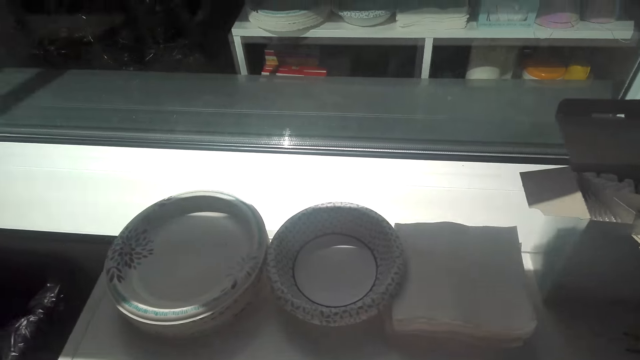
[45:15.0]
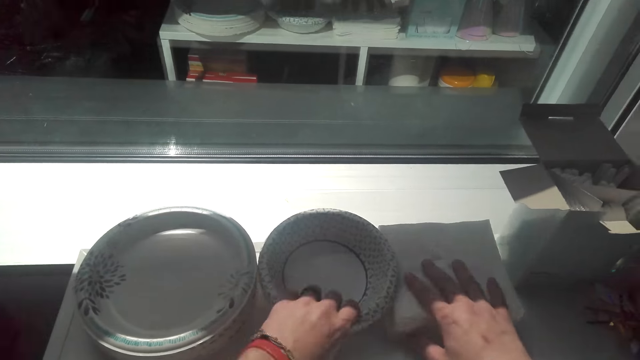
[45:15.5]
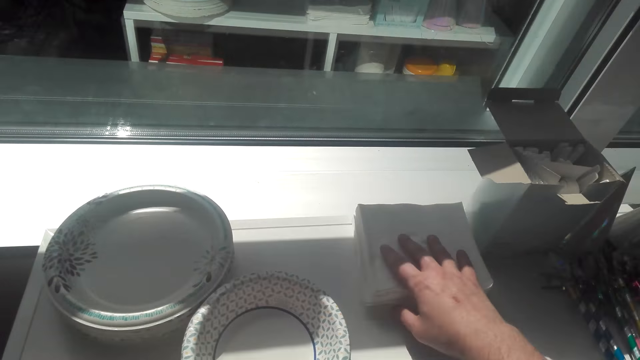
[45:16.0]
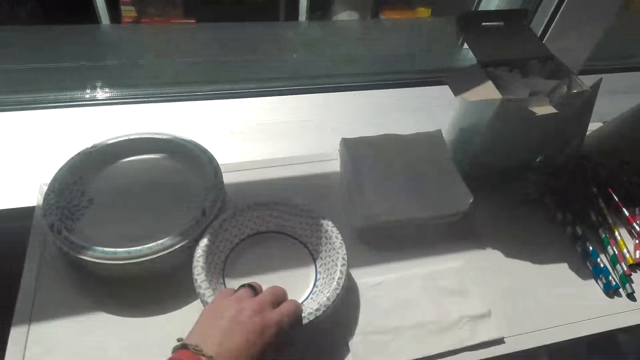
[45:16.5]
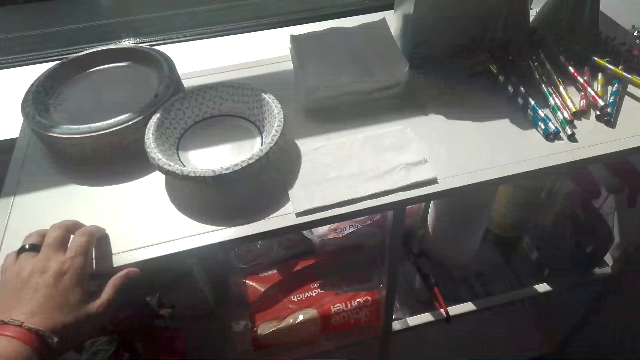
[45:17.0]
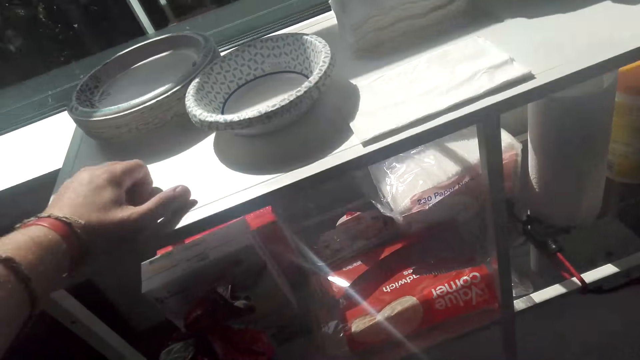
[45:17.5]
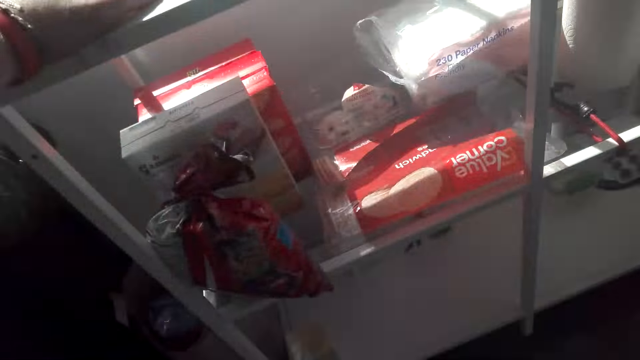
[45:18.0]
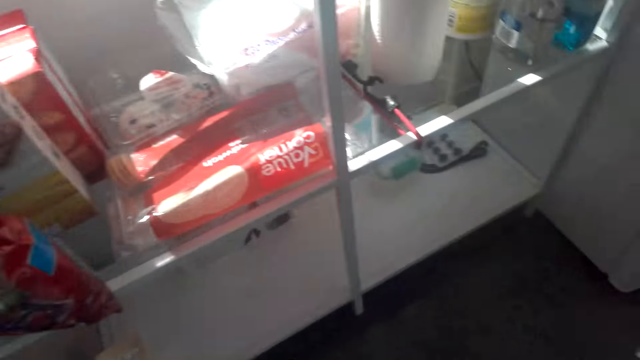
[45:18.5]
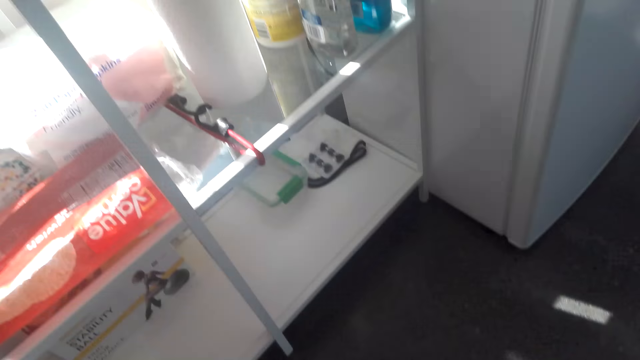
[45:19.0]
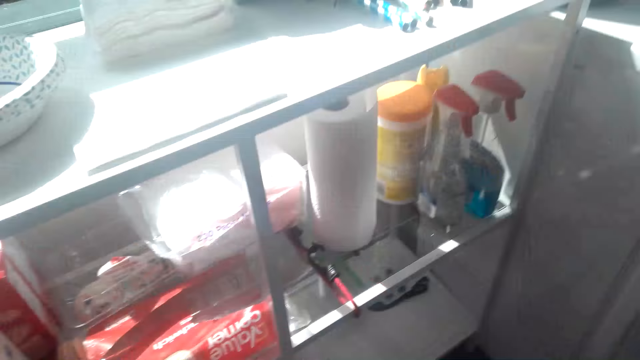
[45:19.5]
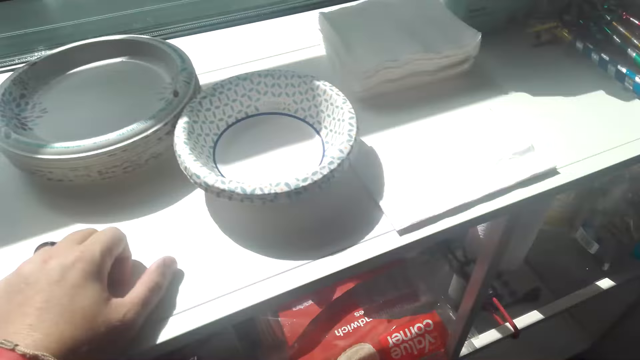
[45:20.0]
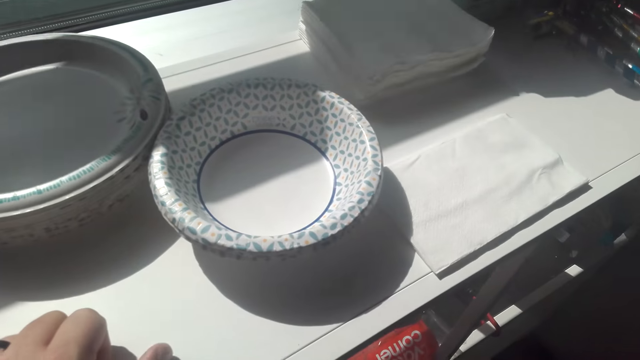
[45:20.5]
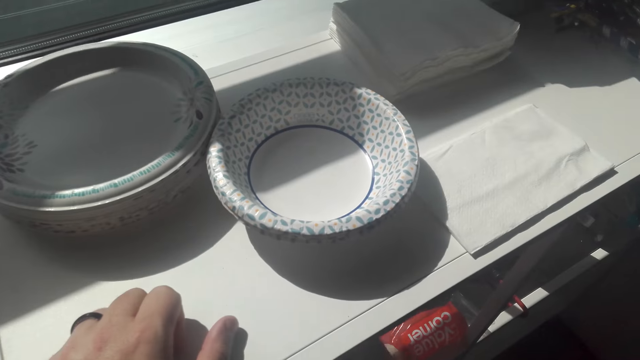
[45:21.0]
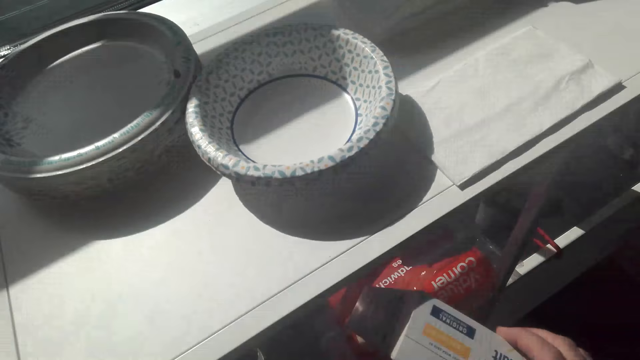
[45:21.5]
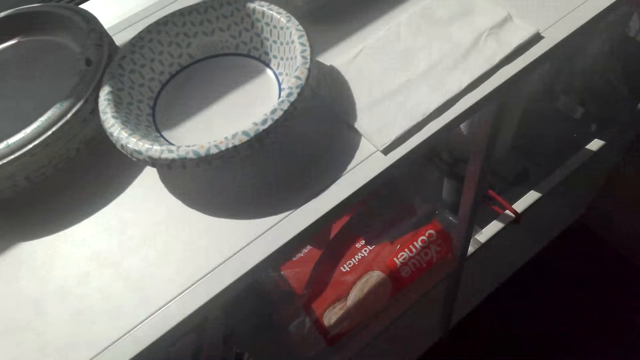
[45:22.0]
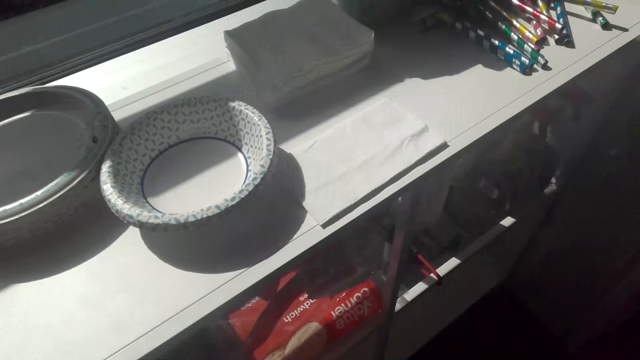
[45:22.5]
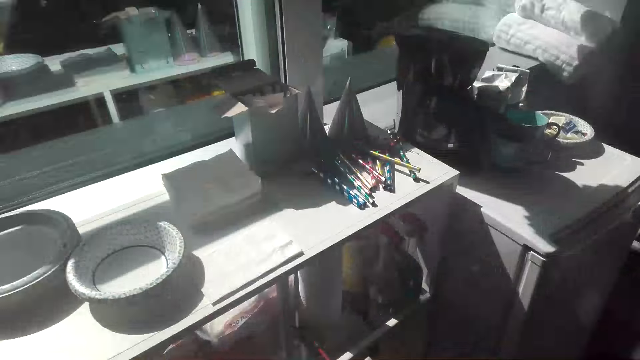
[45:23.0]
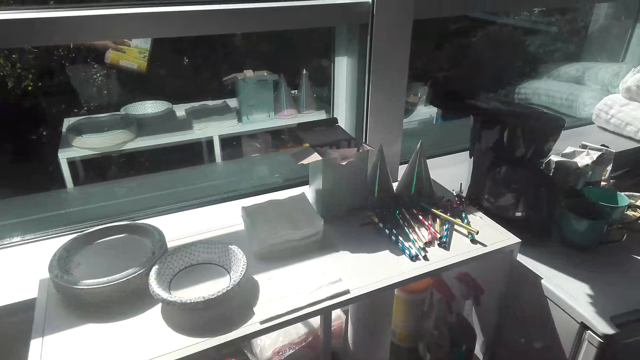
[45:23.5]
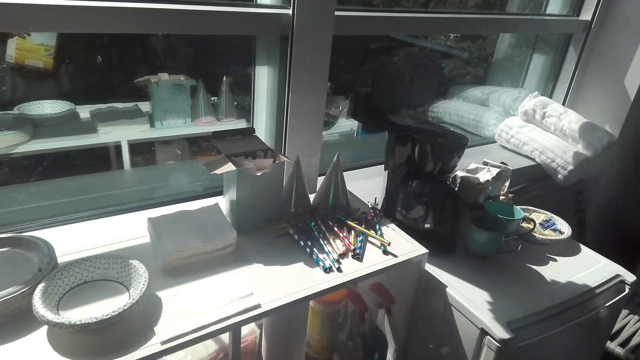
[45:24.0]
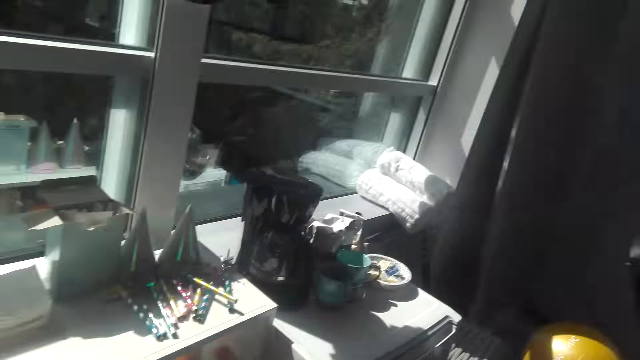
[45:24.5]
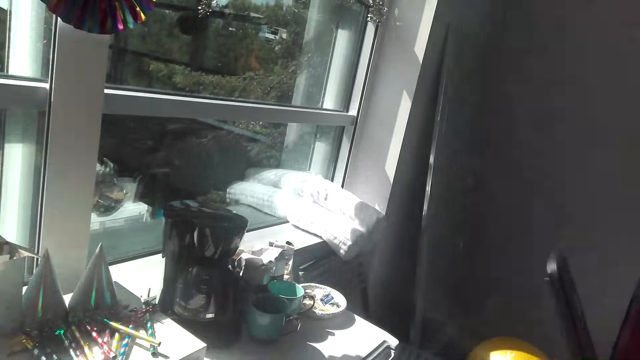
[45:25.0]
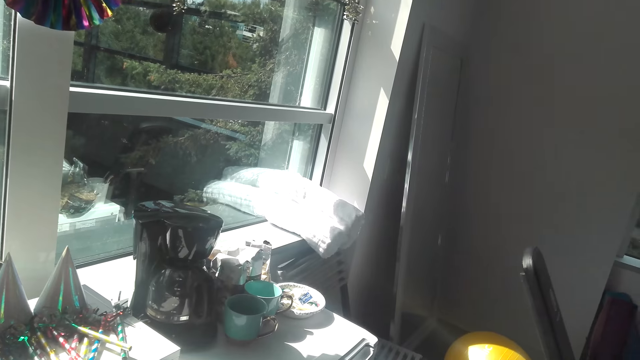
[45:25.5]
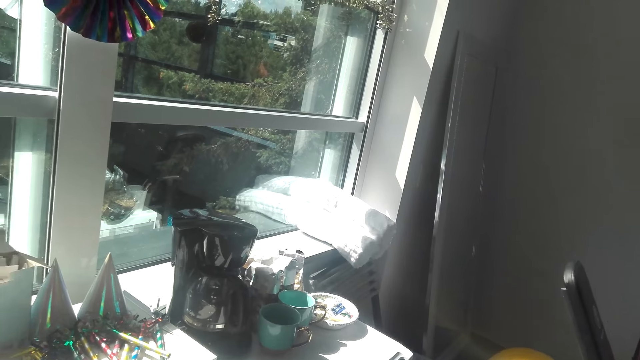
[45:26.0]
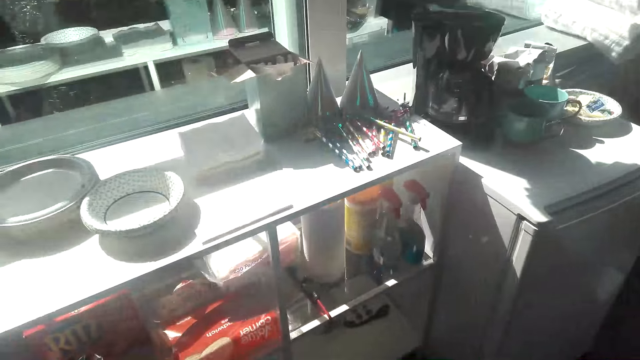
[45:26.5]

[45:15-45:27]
The camera wearer moves the plates. They touch the bowl. They touch the serviette. They look at the cabinet. They pick up a box or packet of triscuits from the cabinet.

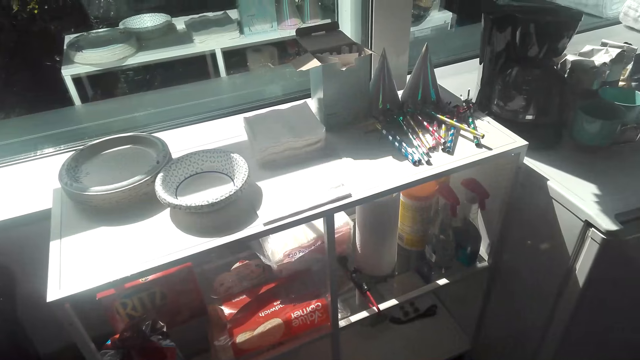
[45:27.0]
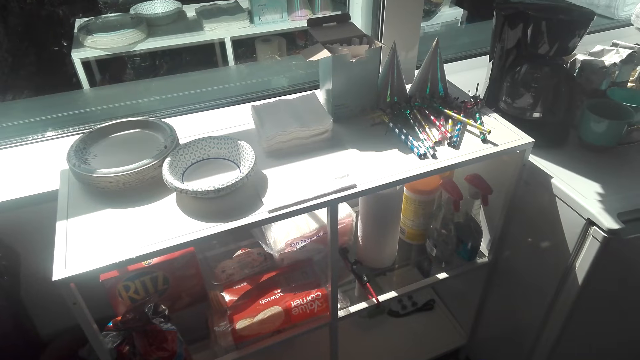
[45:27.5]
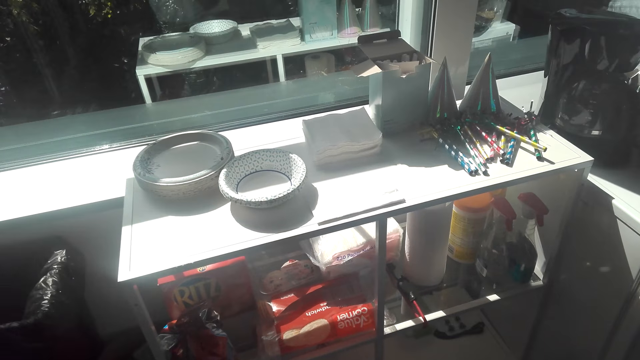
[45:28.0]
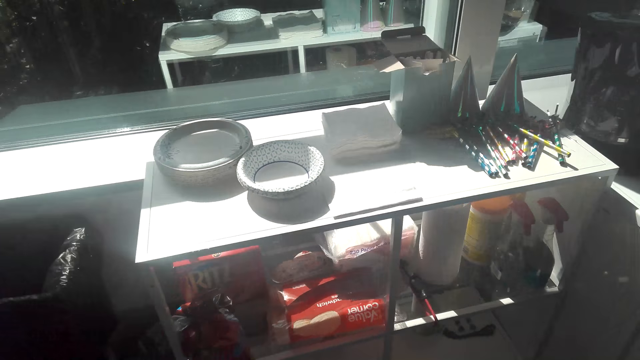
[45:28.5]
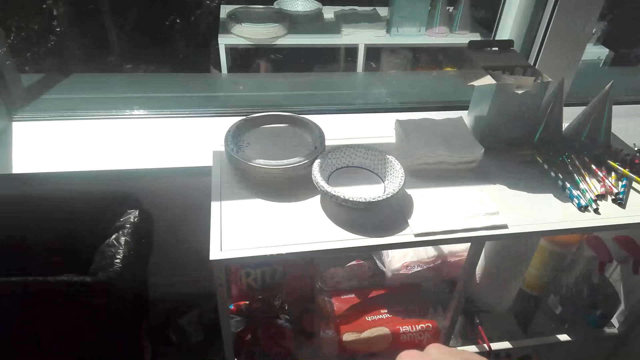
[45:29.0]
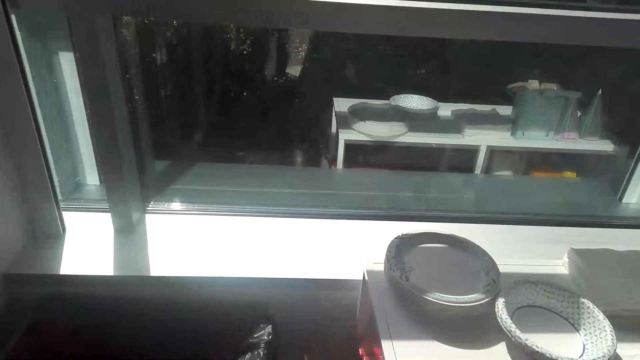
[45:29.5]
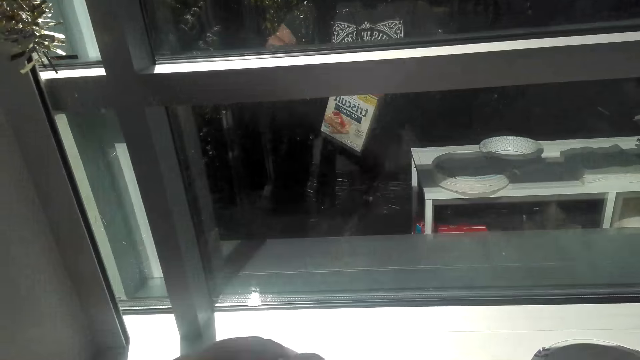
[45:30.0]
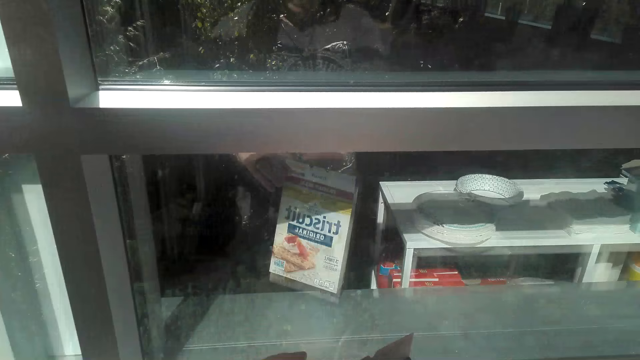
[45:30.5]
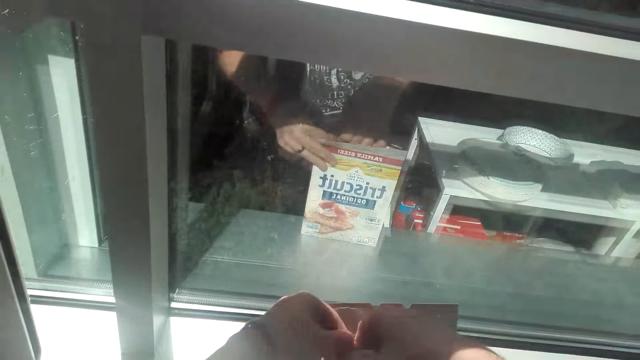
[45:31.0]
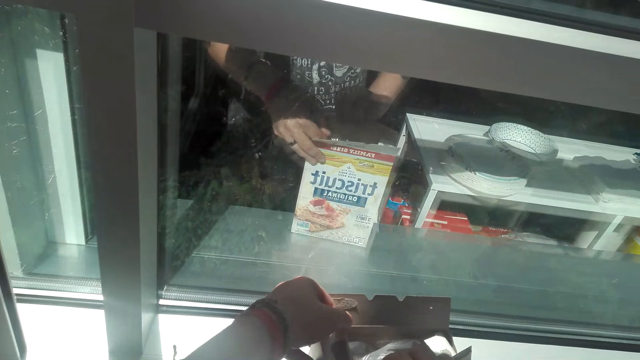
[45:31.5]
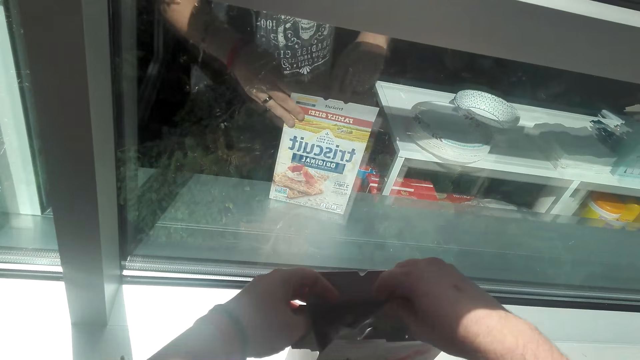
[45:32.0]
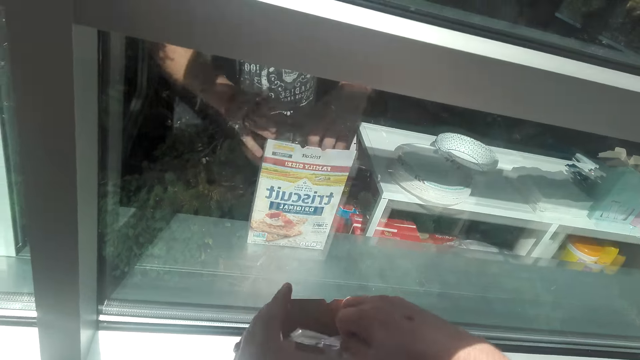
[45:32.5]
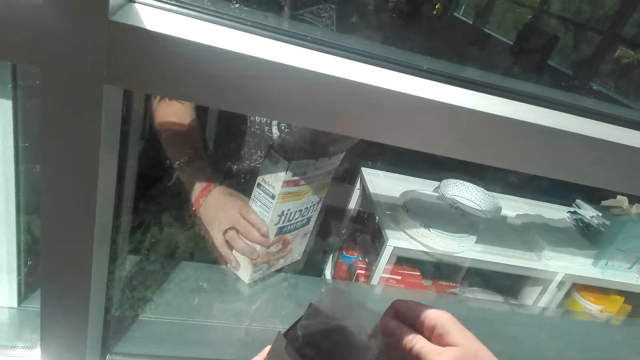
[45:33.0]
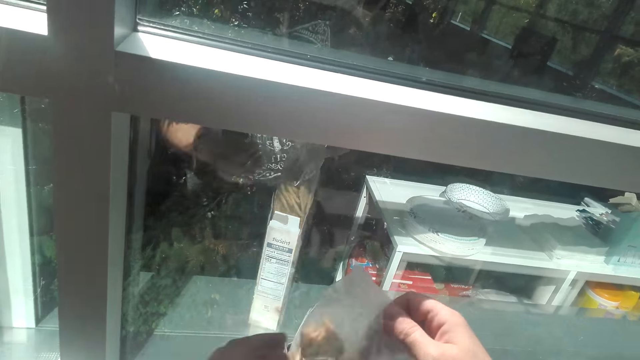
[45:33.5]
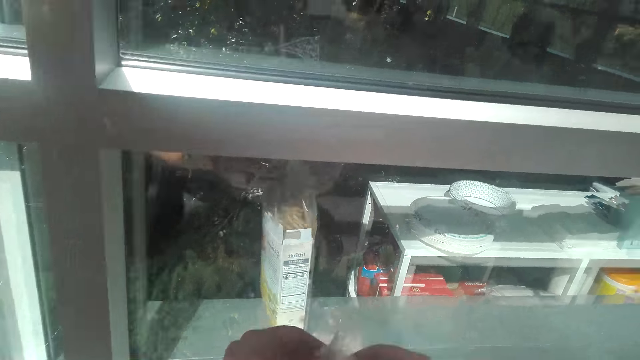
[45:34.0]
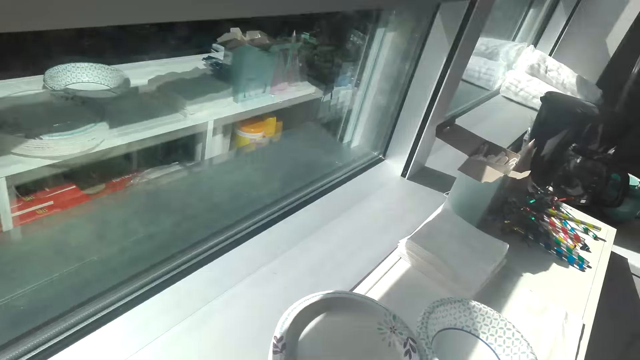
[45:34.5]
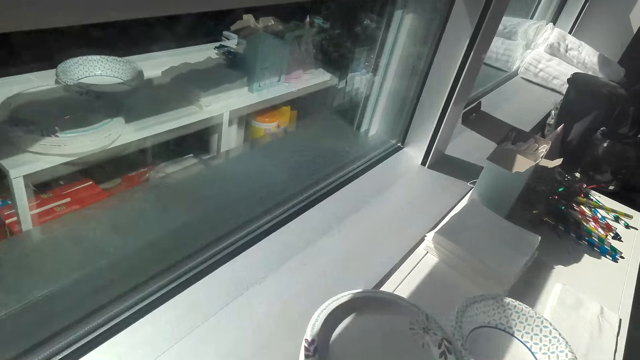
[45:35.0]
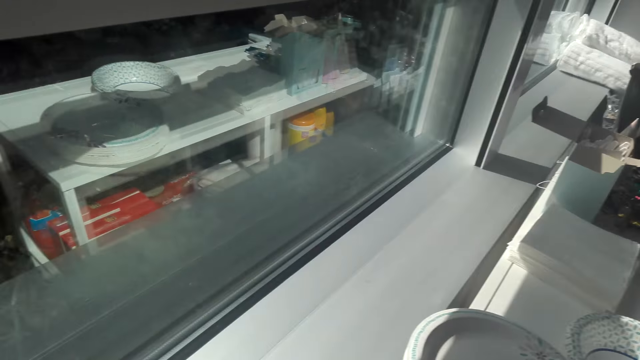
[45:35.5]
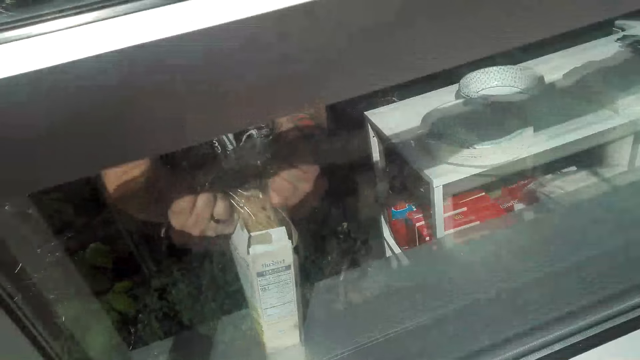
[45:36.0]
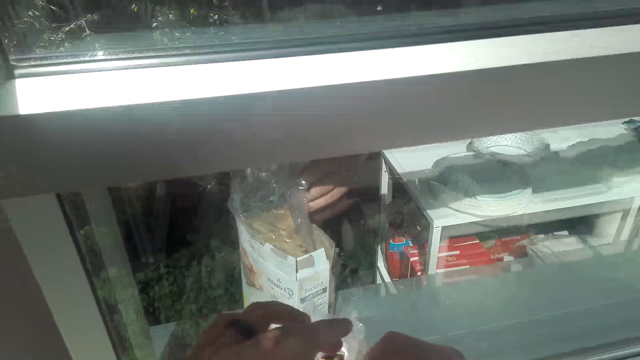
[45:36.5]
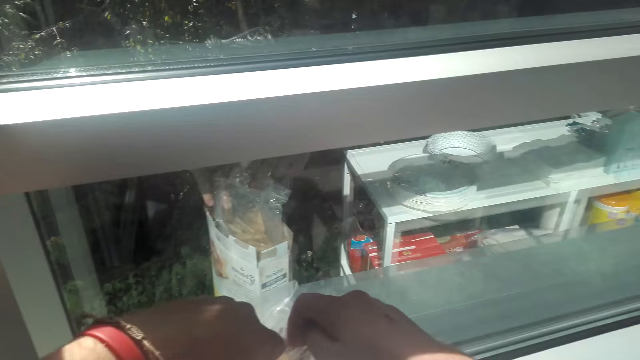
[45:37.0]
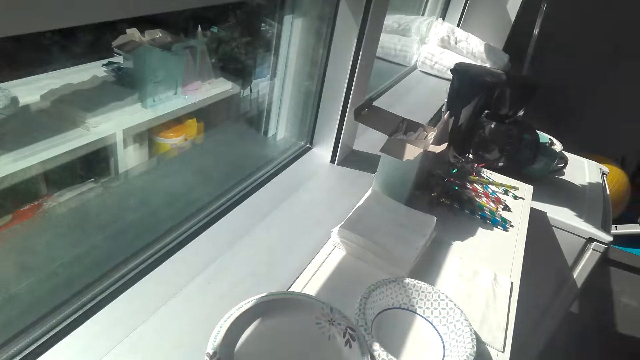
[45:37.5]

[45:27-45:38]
The camera wearer places the box on the table. They open the packet. They tear paper with their hand.
